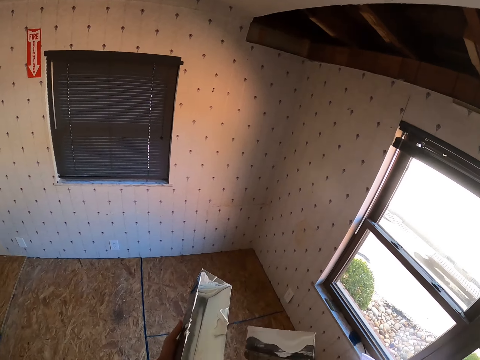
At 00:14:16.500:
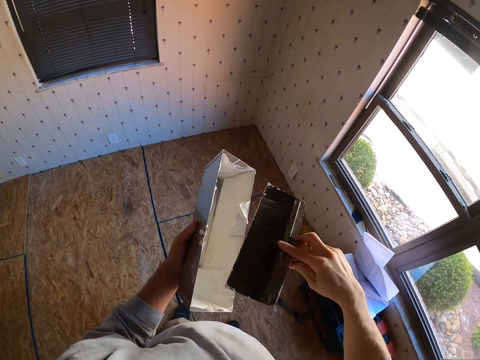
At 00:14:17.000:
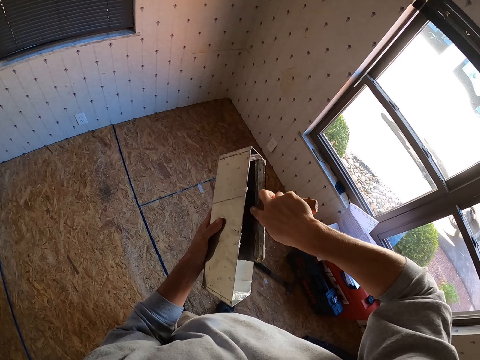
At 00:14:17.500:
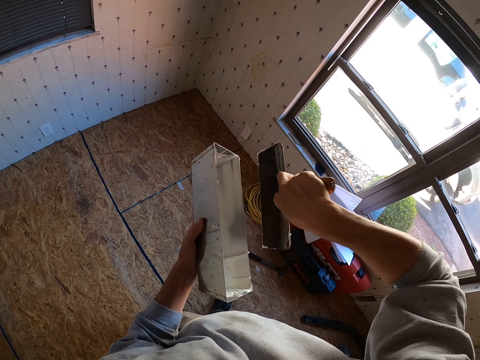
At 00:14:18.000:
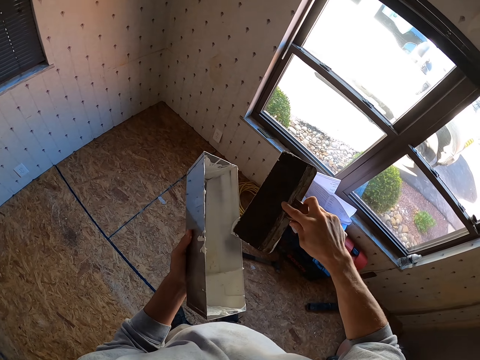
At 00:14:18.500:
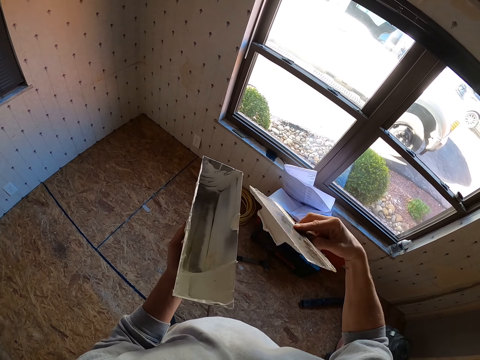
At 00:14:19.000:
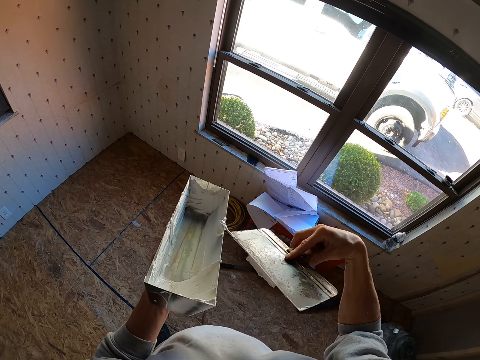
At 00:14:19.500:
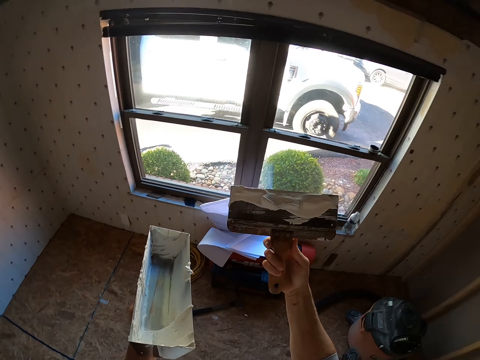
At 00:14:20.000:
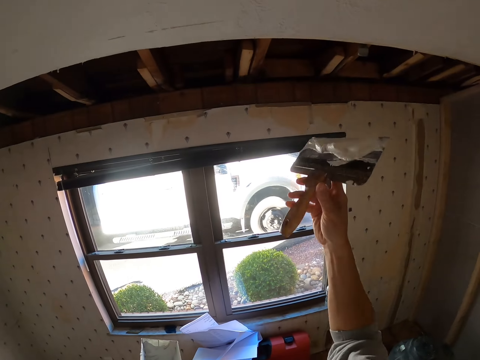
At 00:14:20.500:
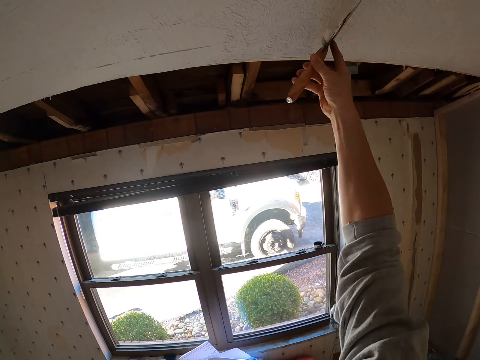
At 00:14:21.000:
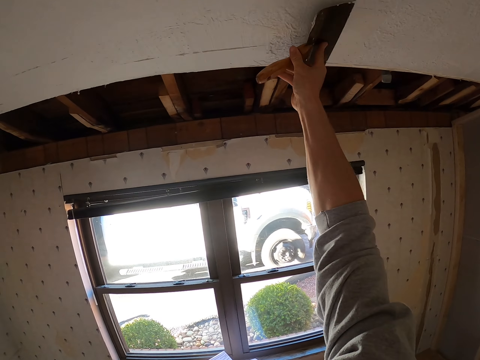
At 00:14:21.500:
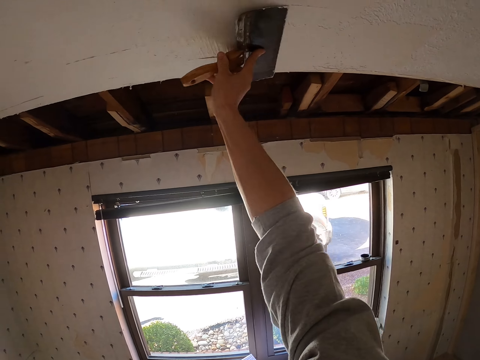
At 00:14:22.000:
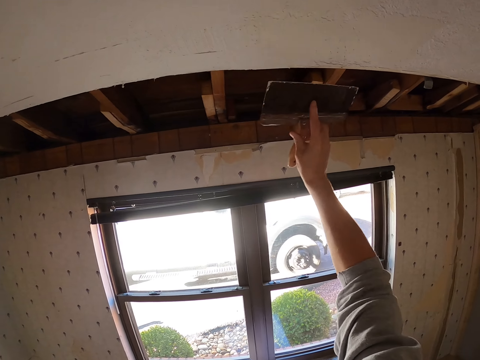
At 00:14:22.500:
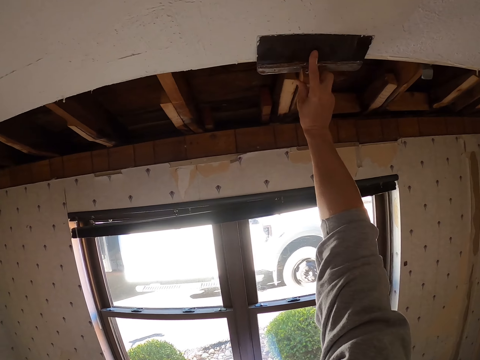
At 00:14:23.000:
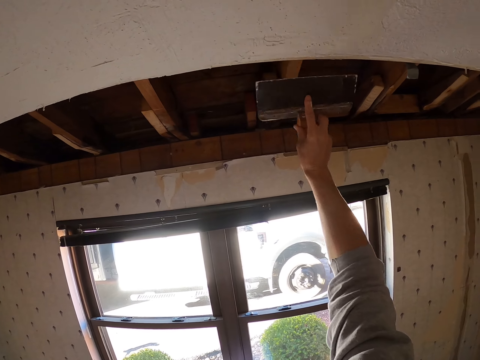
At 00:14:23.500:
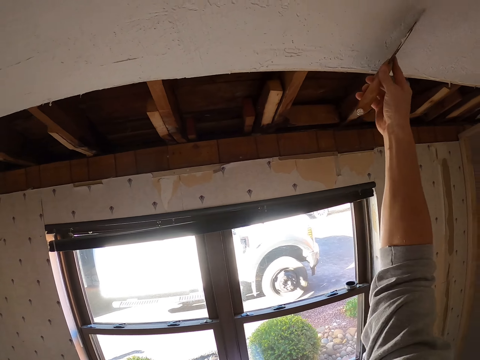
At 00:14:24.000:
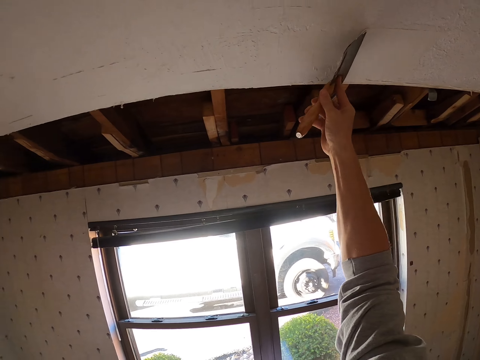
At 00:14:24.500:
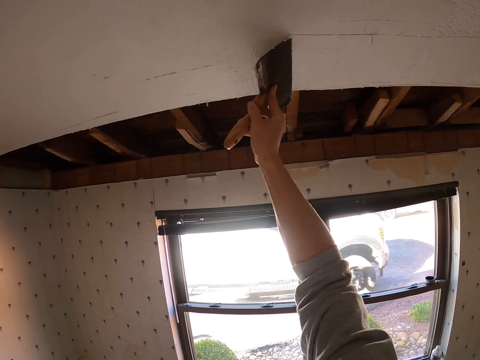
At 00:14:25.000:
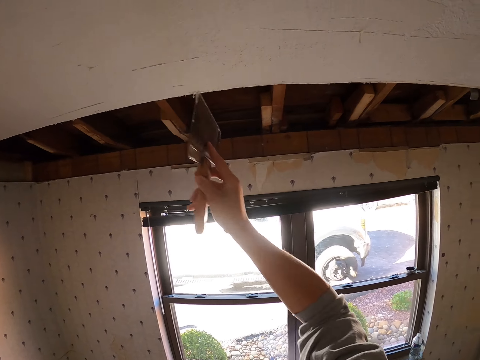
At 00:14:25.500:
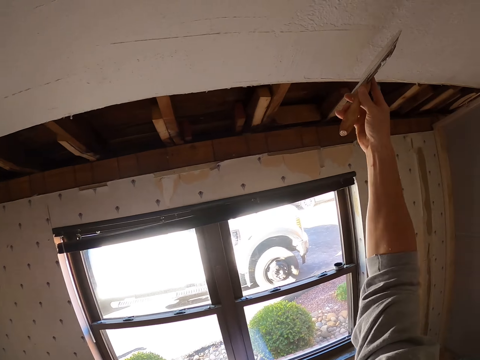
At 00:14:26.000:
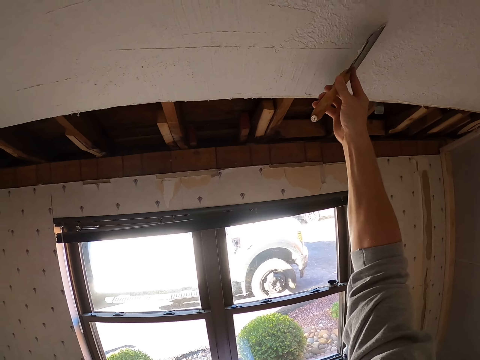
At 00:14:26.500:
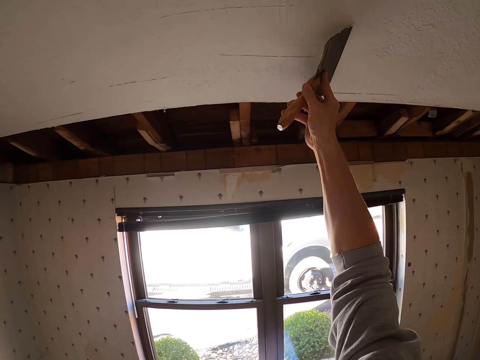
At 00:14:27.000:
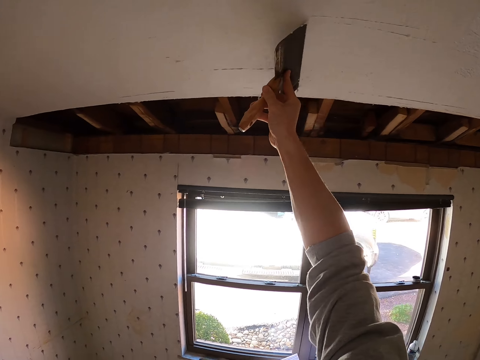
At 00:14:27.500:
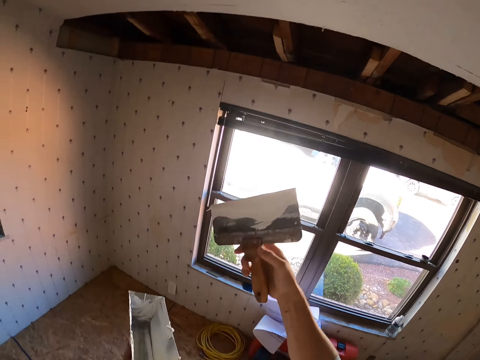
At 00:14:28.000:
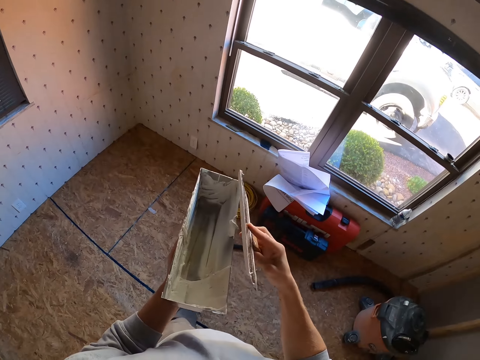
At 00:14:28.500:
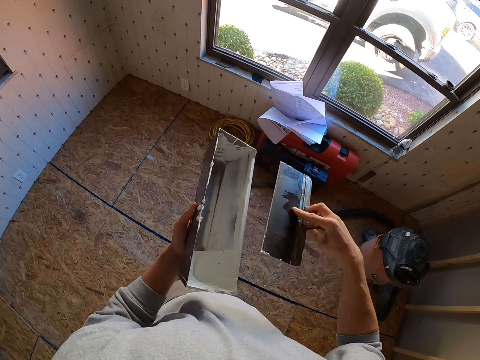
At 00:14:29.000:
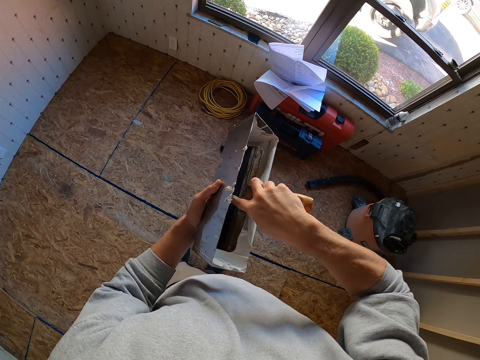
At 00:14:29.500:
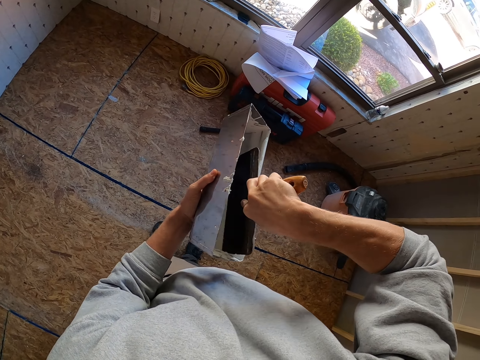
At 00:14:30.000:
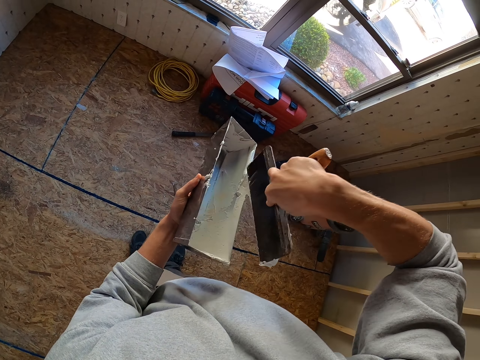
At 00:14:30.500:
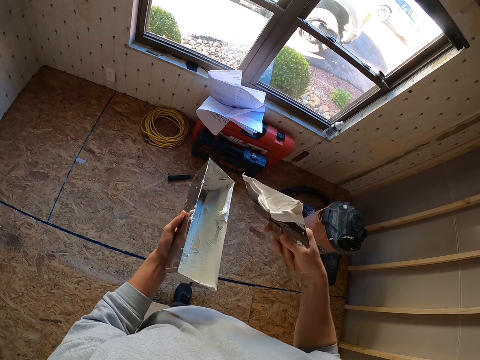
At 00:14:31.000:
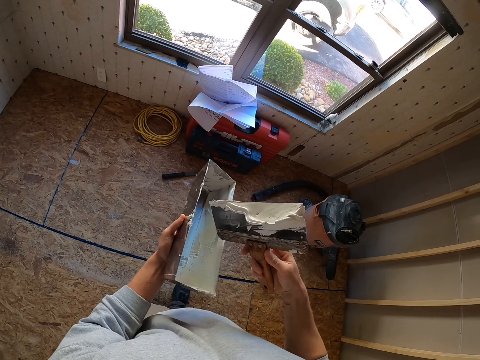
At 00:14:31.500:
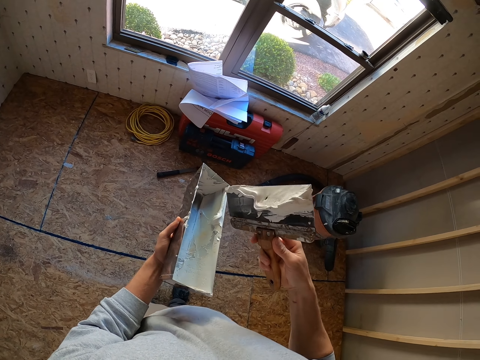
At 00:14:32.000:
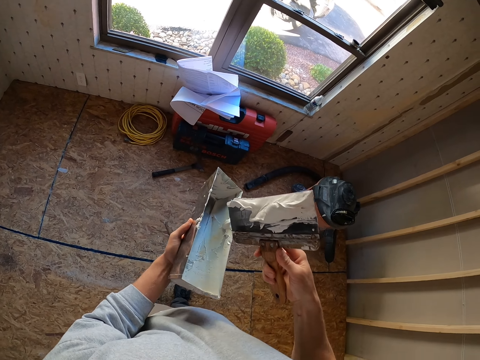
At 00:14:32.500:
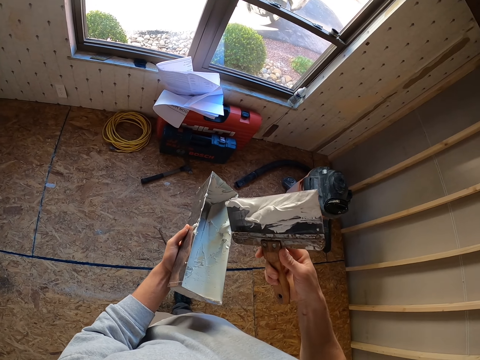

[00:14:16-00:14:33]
The camera wearer takes drywall mud or paint with a taping knife or brush. They apply the drywall mud on the ceiling. They remove paint from the brush. They take the drywall mud with the taping knife. They apply the drywall mud on the ceiling.

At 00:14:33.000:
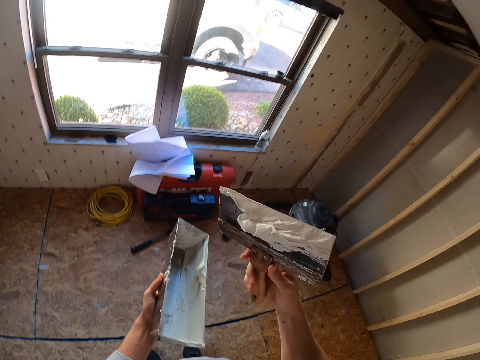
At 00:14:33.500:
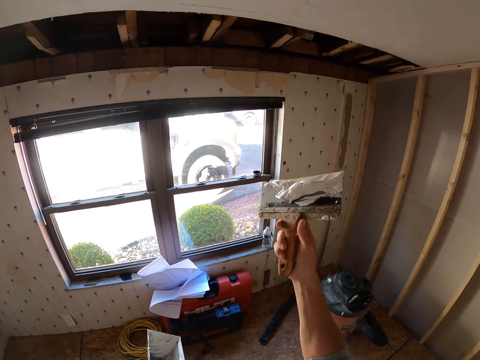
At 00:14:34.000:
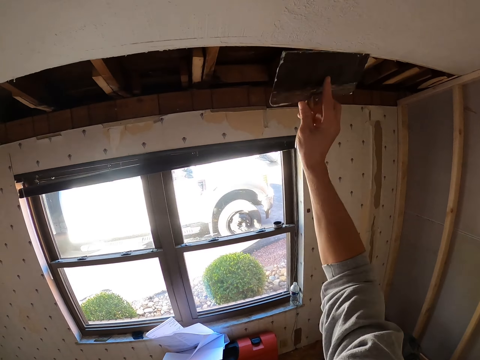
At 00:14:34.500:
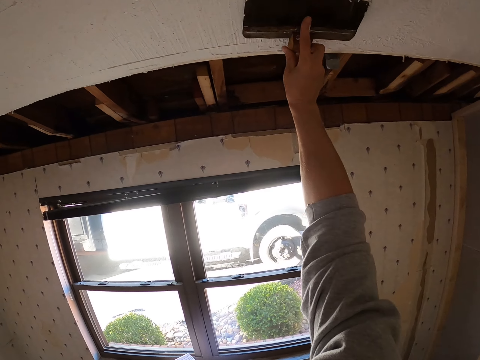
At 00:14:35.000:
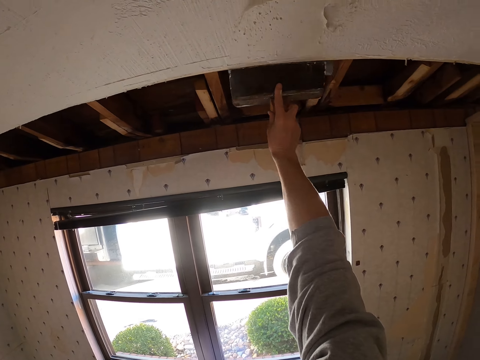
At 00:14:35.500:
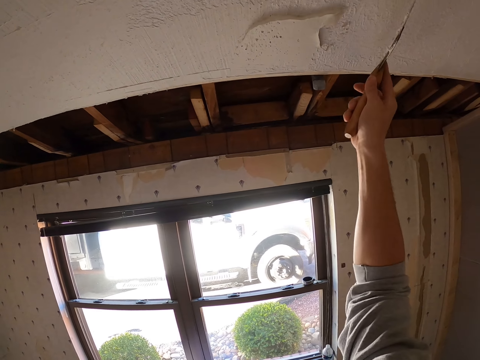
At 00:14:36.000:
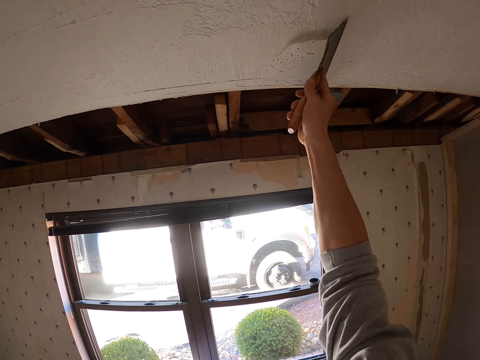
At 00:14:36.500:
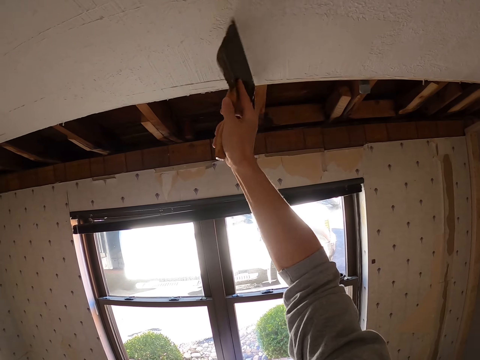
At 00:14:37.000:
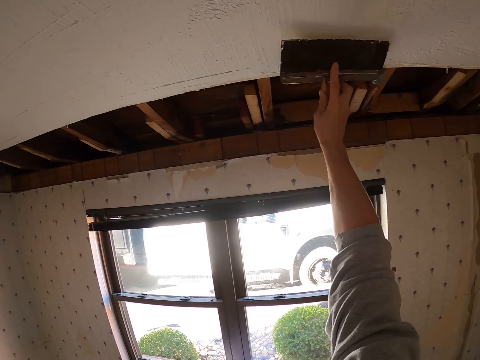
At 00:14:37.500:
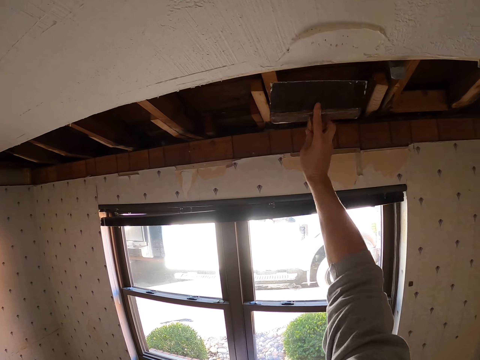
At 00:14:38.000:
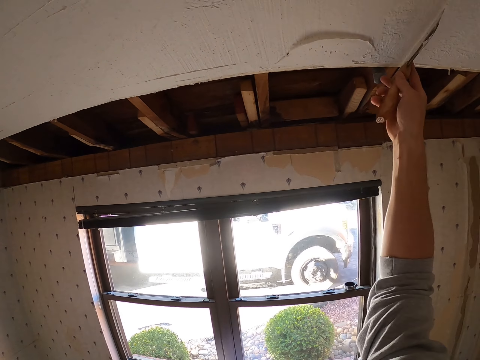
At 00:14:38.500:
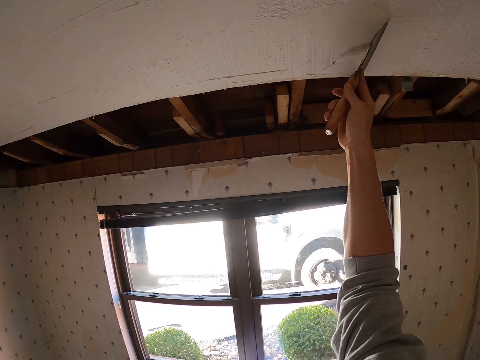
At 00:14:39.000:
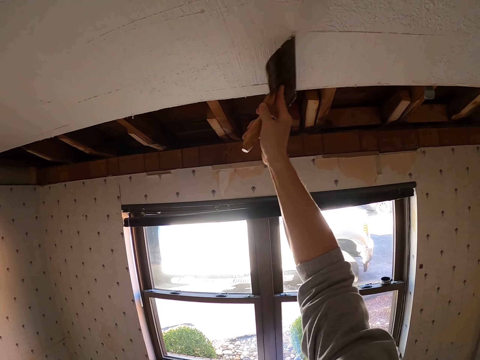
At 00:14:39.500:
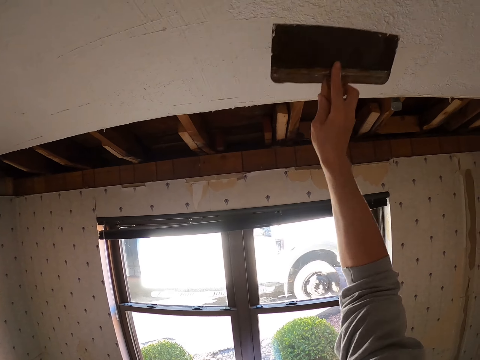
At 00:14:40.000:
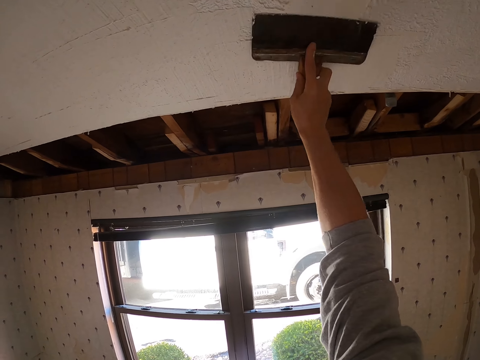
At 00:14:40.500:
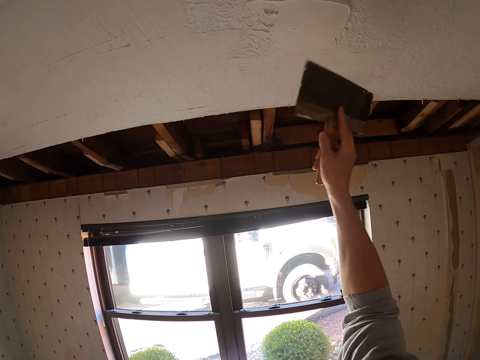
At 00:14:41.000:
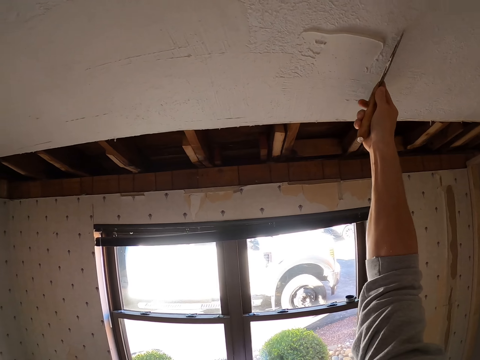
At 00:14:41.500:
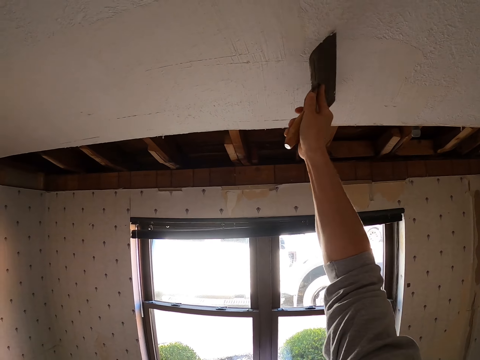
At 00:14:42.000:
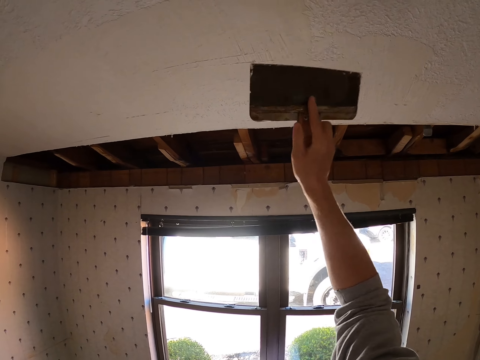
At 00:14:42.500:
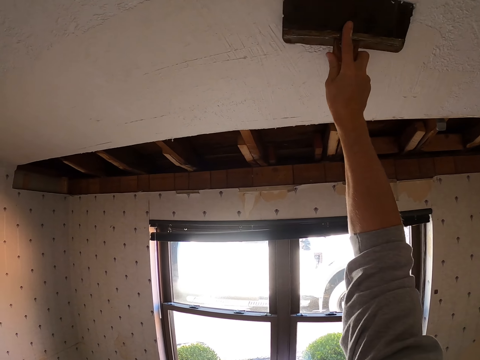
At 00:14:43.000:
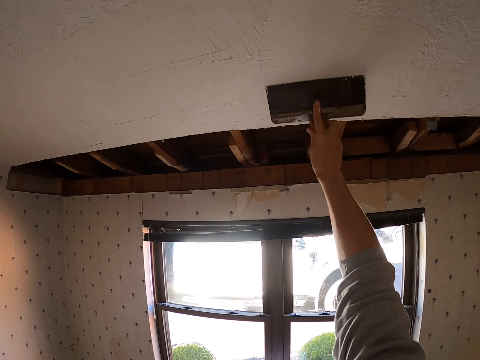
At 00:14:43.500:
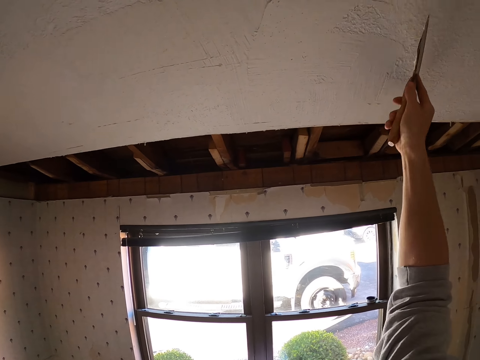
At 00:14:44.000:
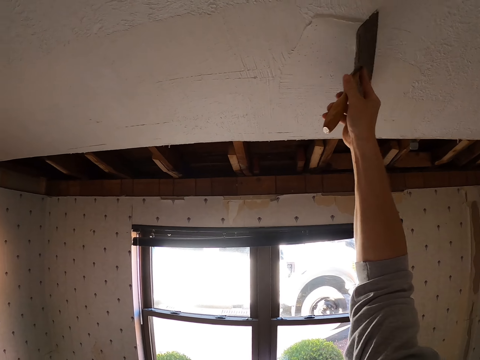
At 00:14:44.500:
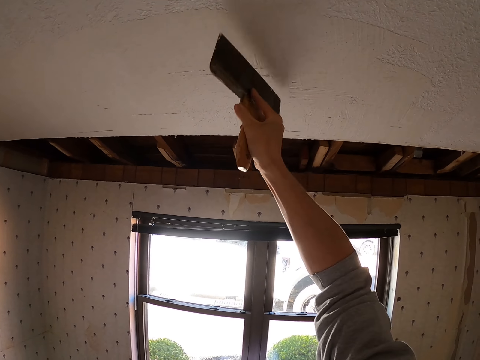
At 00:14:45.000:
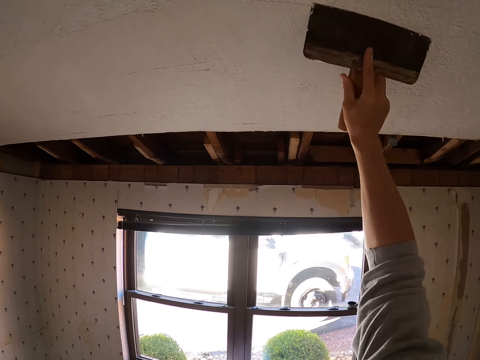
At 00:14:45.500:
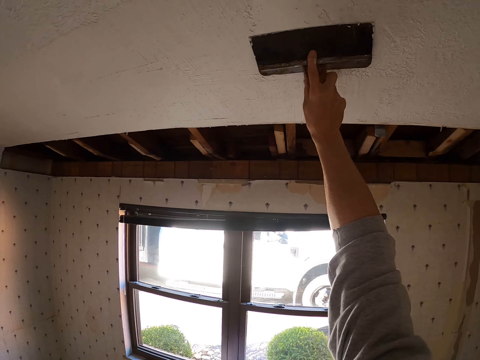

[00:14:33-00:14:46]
The camera wearer paints the ceiling board.
